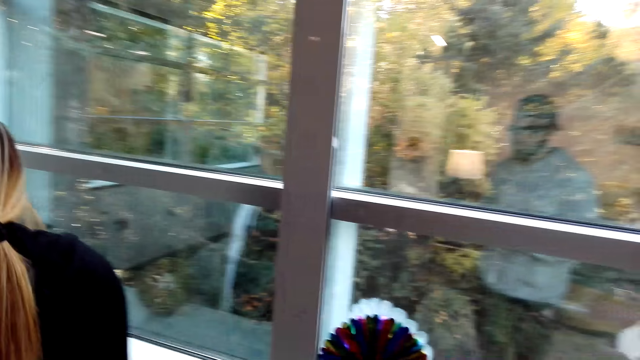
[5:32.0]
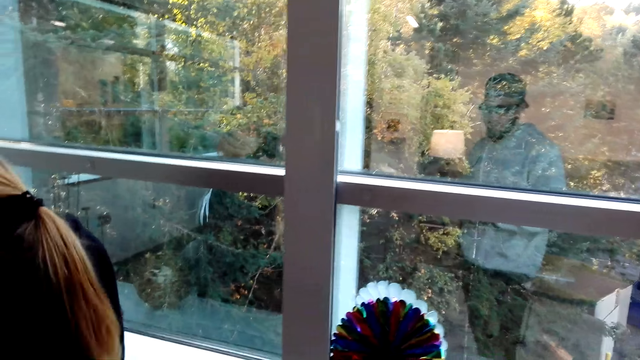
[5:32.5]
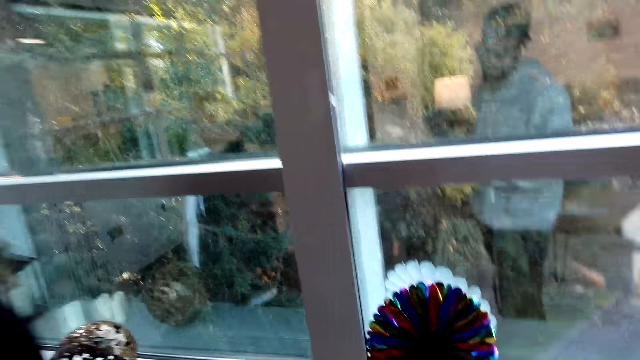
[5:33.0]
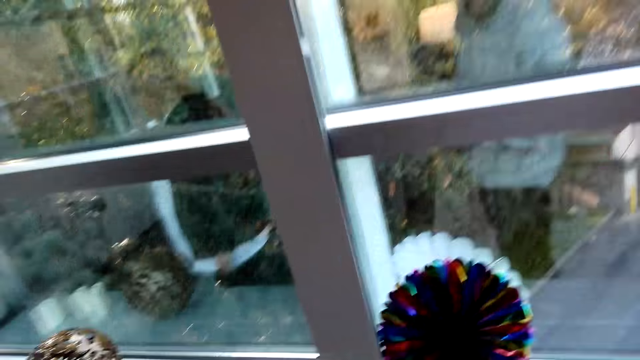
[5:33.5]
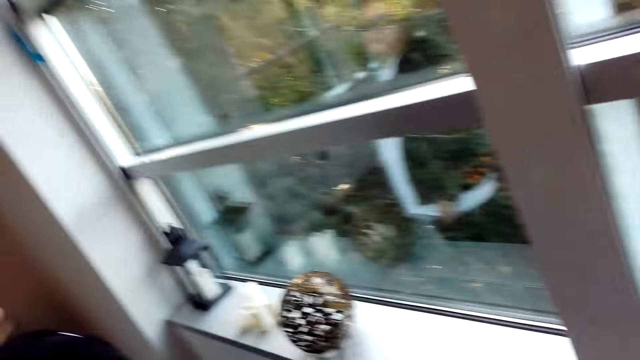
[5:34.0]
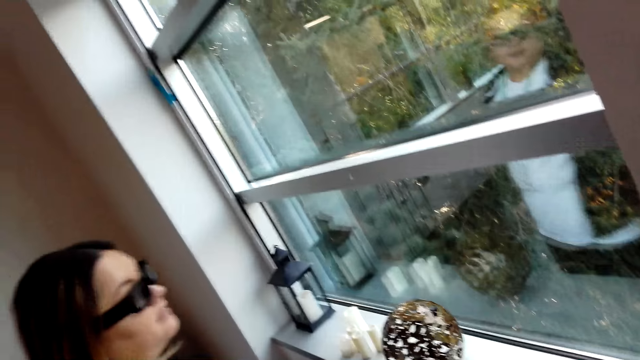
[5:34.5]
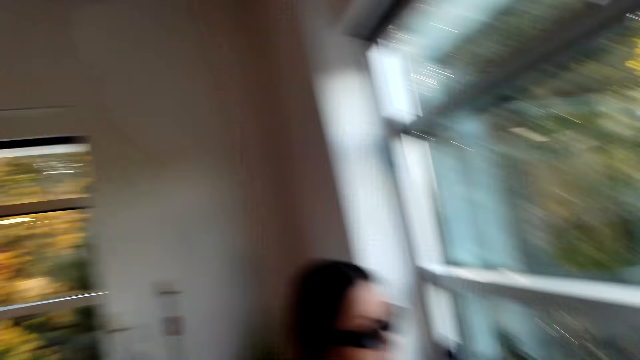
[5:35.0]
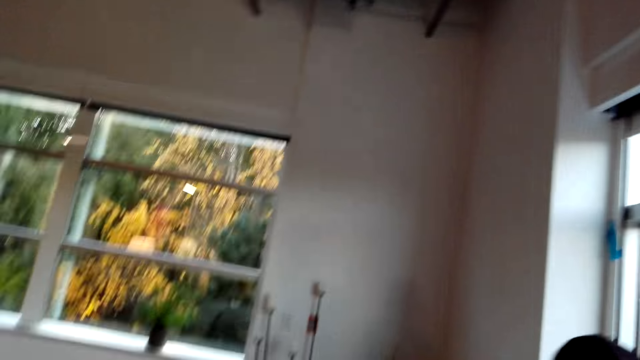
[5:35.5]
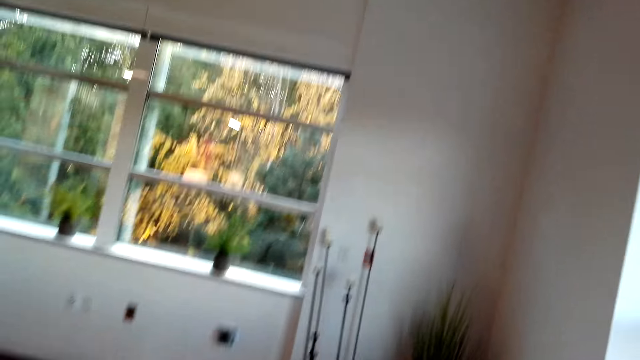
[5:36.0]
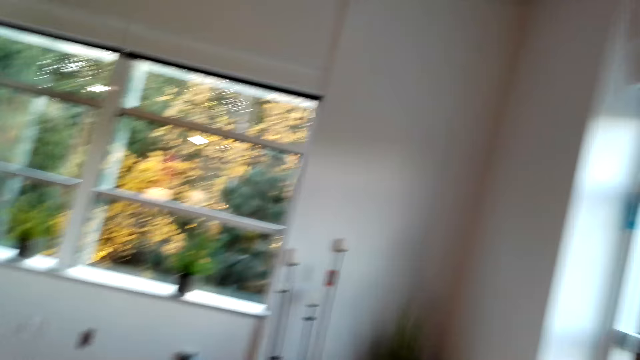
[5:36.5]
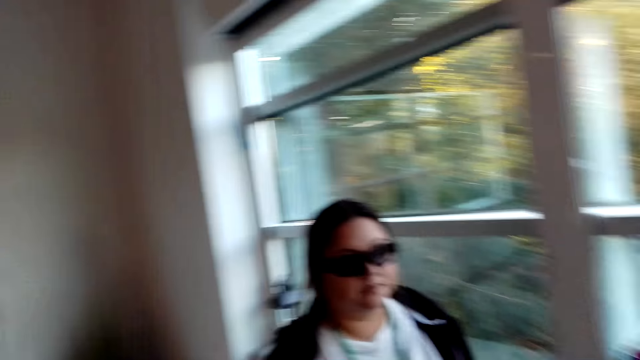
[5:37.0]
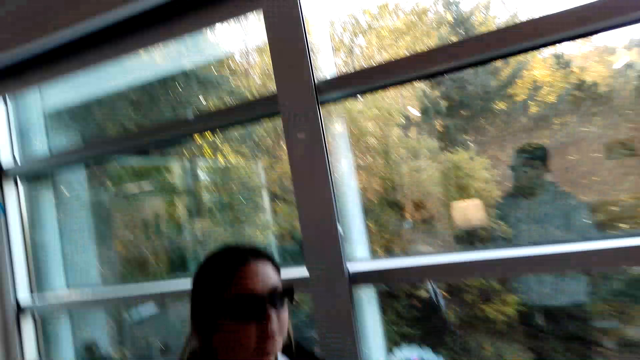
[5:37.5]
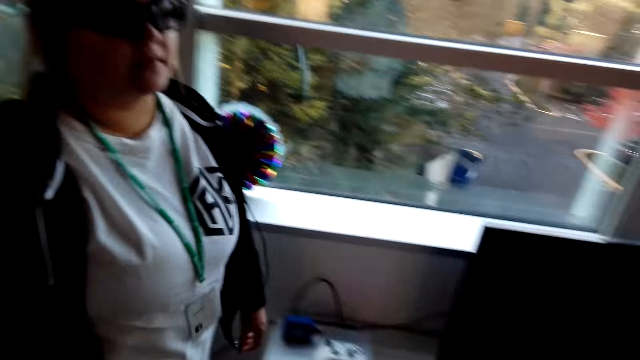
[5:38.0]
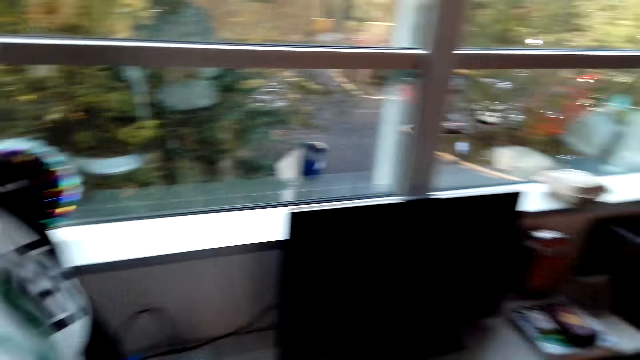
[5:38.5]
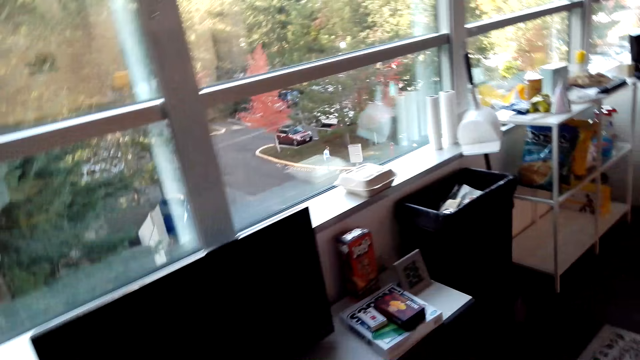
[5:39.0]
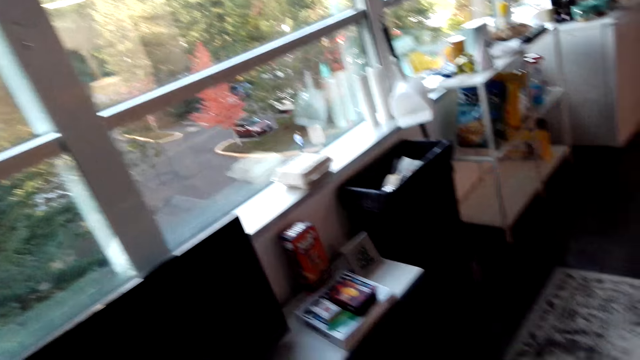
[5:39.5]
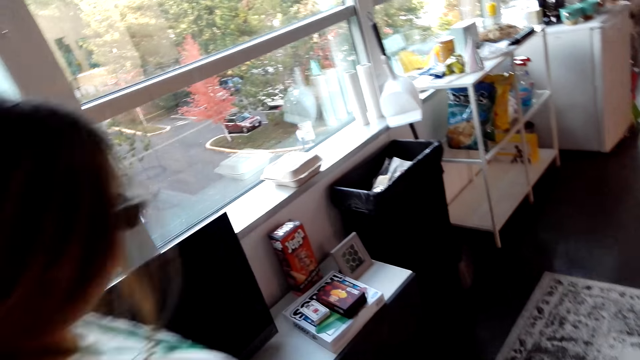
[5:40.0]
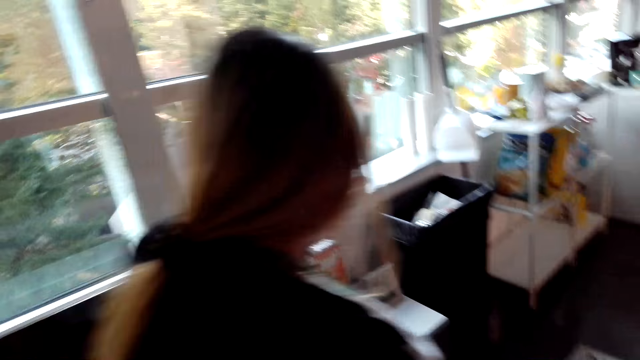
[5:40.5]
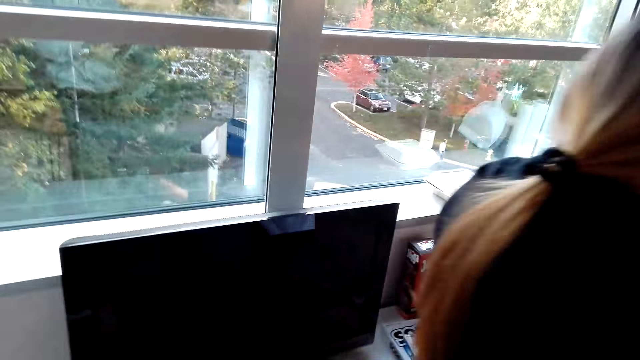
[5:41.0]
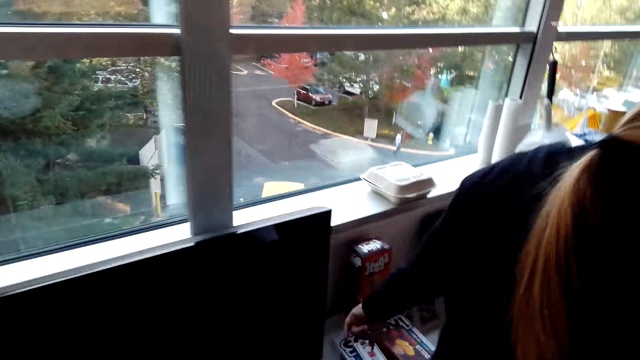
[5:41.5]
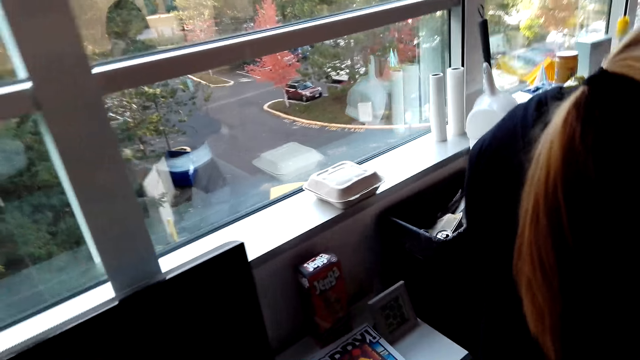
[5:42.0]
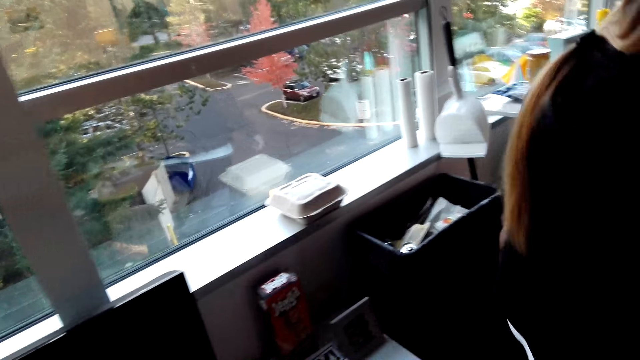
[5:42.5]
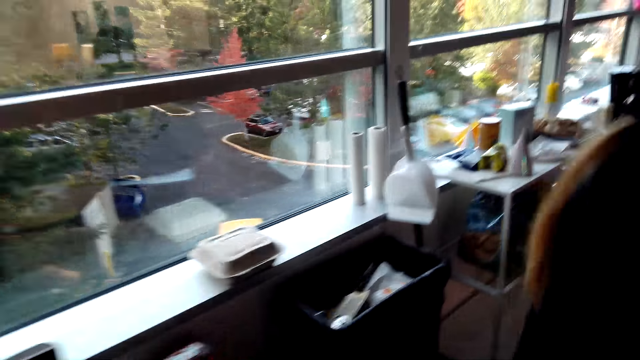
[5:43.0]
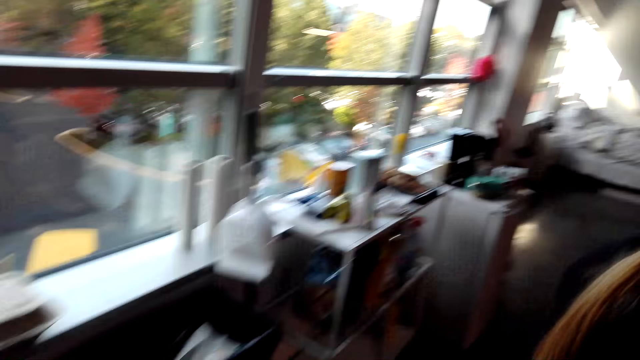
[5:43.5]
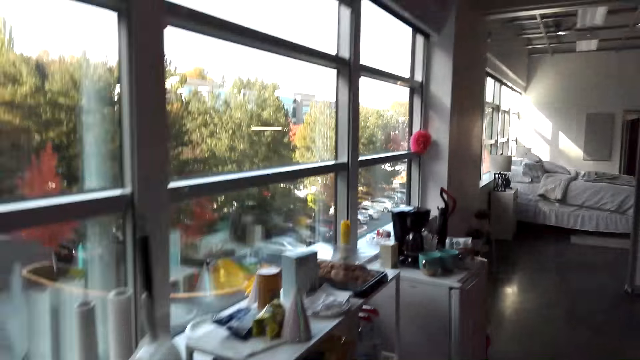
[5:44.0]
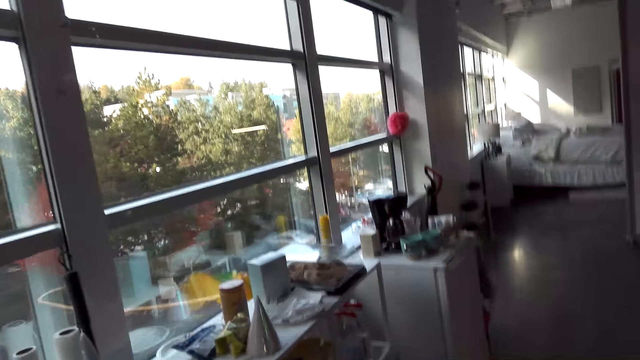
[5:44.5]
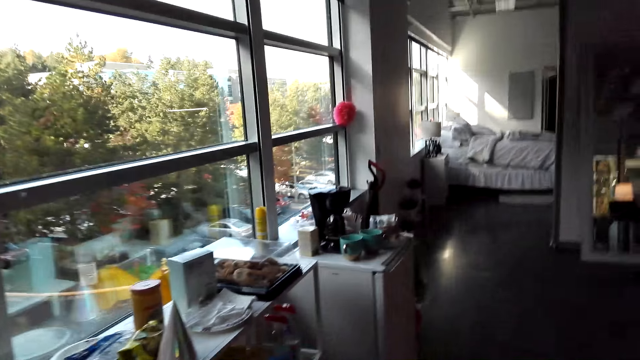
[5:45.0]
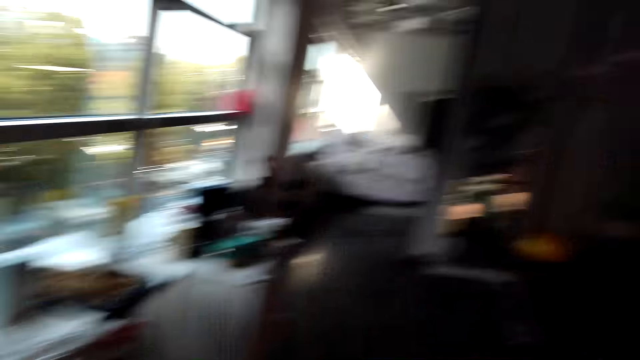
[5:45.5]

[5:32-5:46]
The camera wearer looks at the decoration. They look around the house. A woman walks in the house. The camera wearer walks in the house.

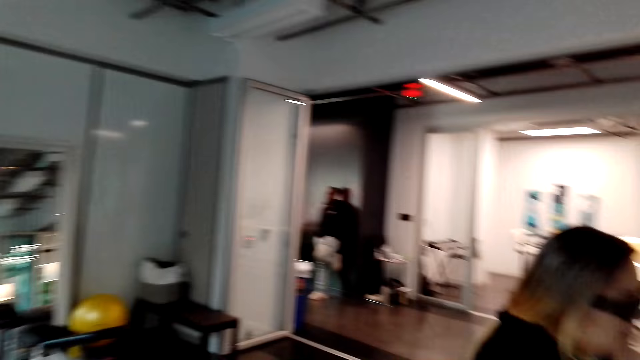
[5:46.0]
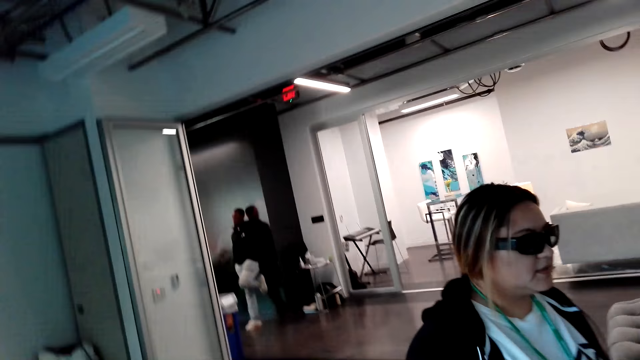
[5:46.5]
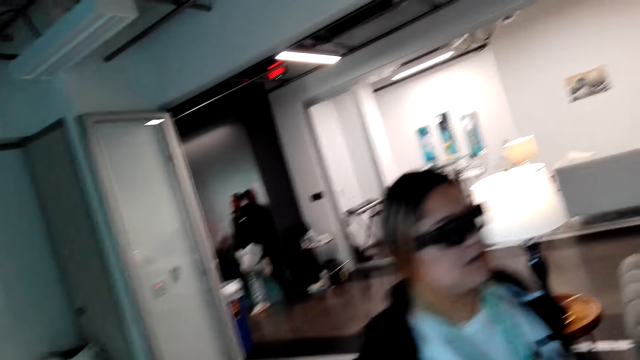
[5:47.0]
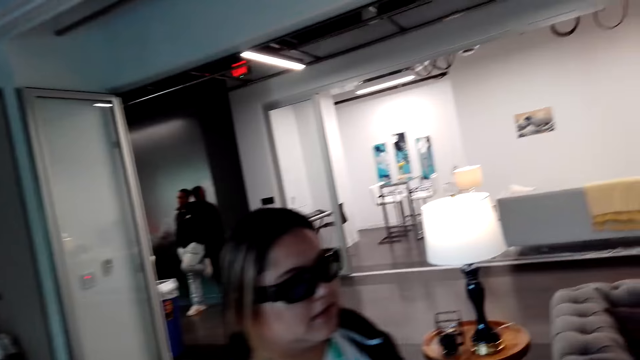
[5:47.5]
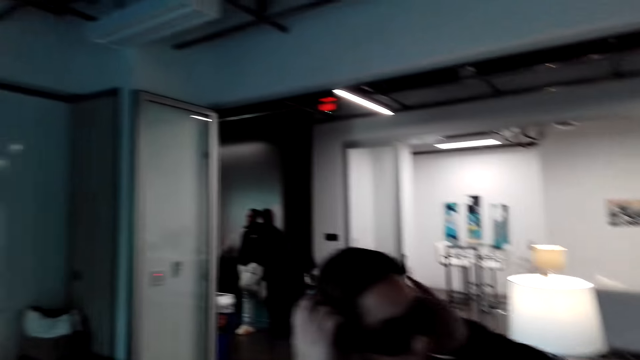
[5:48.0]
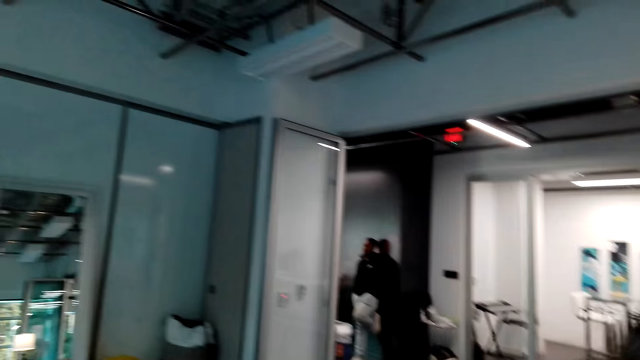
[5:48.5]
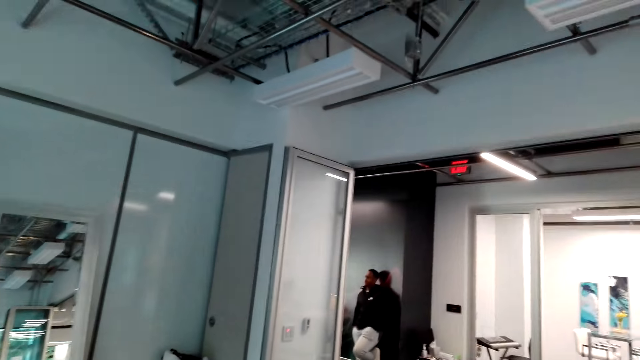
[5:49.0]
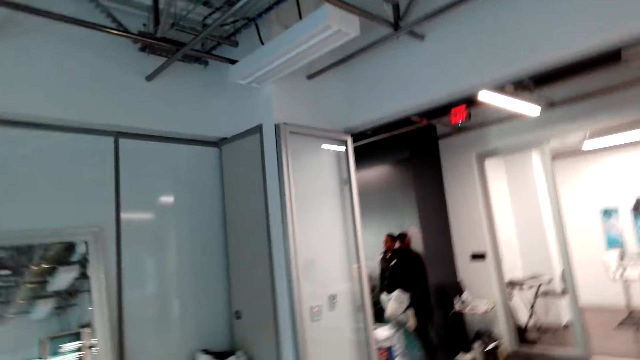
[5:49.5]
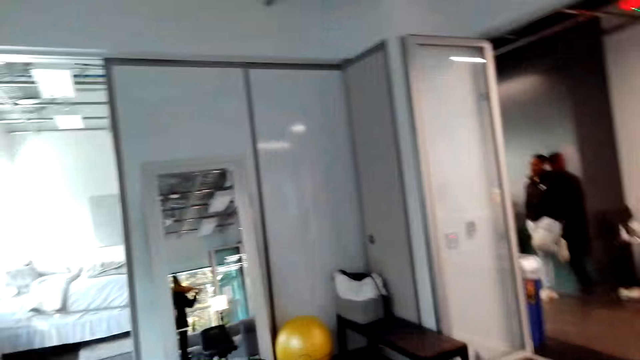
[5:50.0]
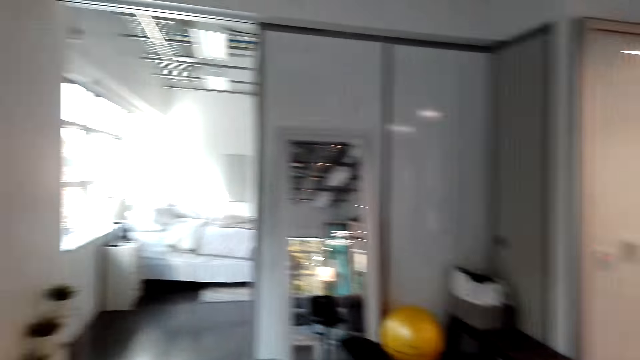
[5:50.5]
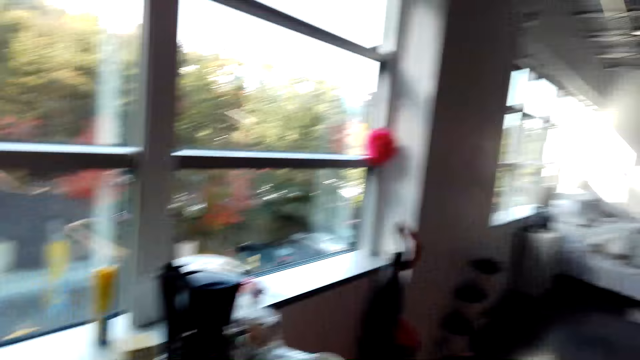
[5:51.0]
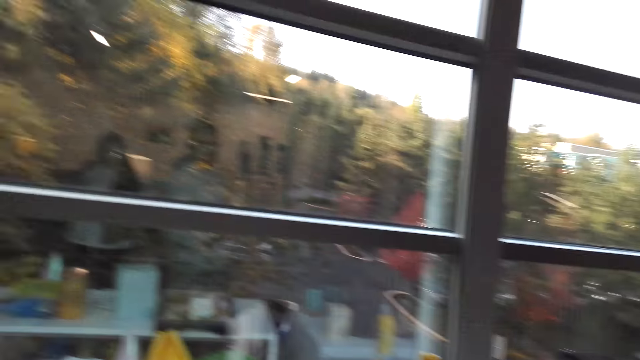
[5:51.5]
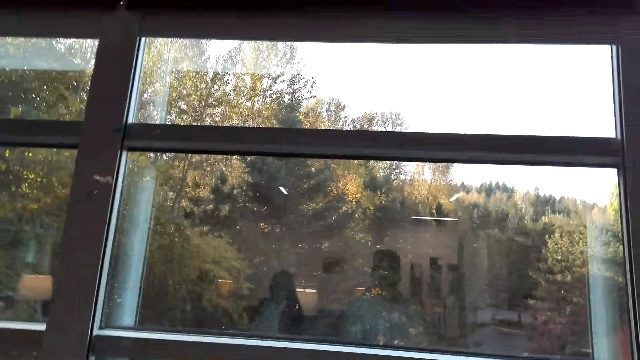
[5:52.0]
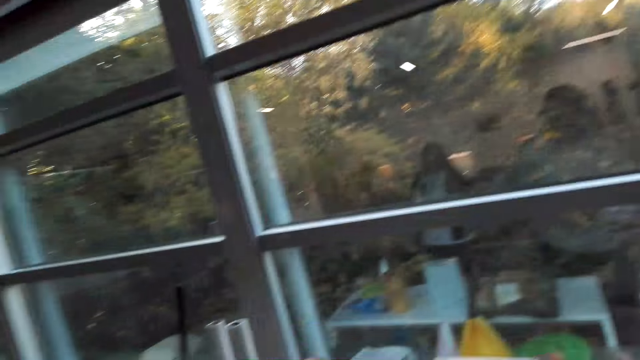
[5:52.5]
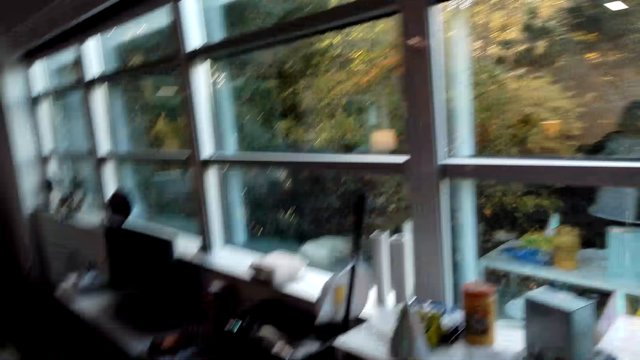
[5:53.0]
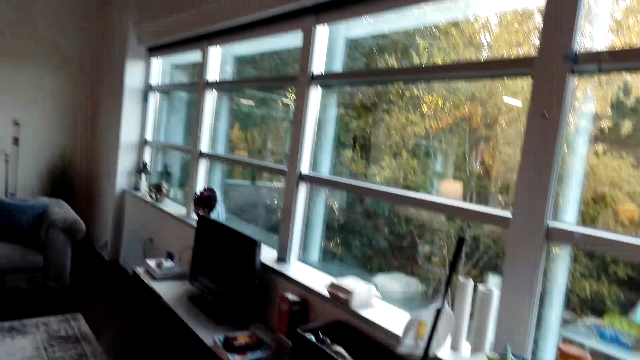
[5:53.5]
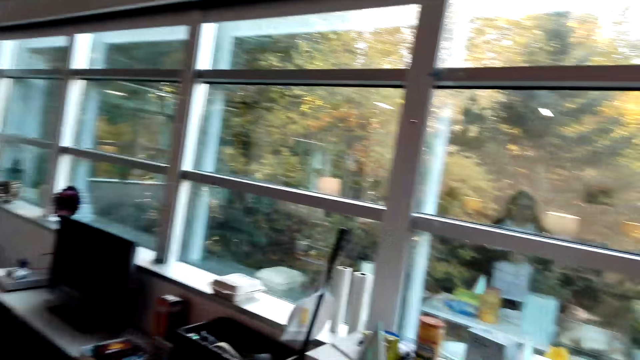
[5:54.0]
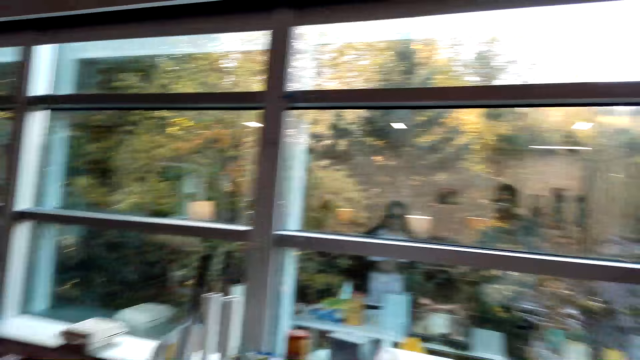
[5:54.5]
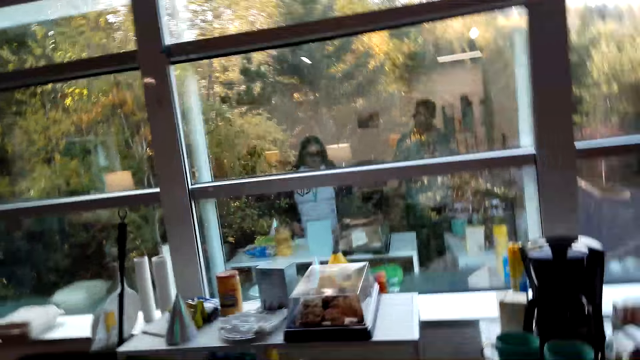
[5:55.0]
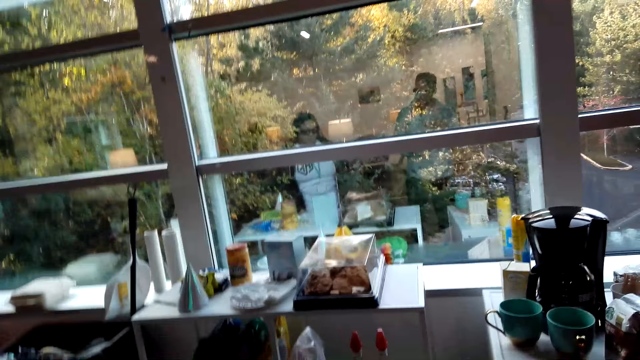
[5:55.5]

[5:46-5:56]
The camera wearer talks with a lady. The lady touches her shades. The camera wearer walks in the house. They talk to the lady.
